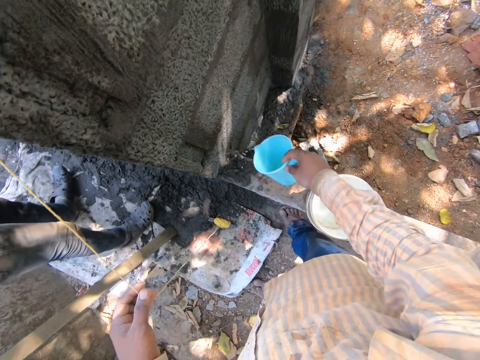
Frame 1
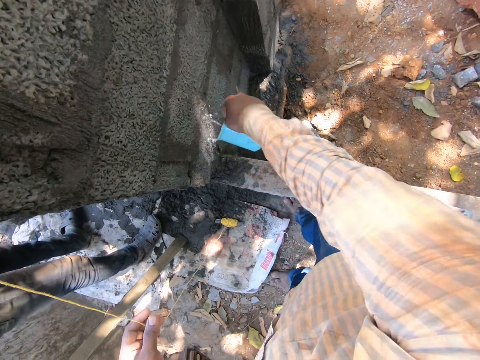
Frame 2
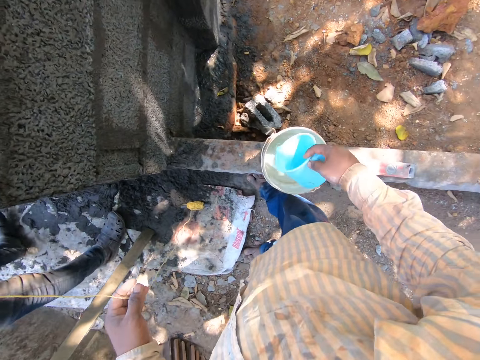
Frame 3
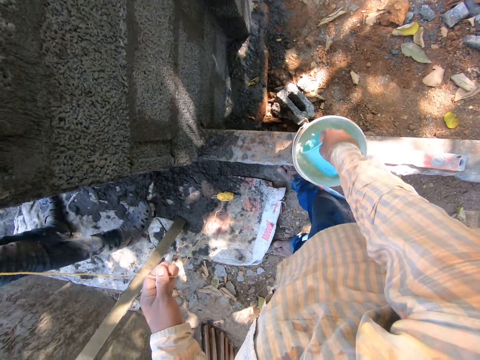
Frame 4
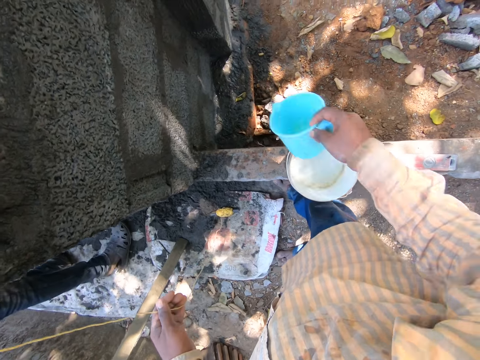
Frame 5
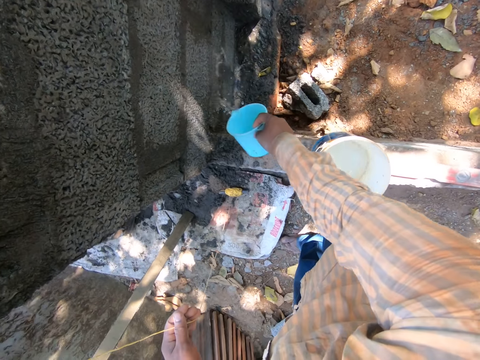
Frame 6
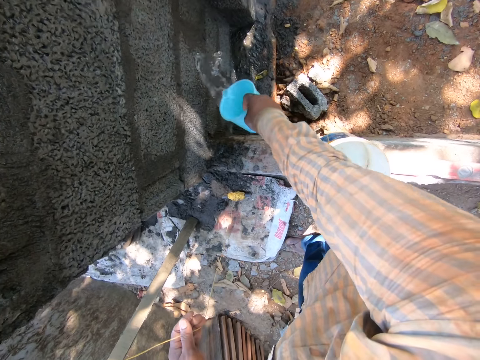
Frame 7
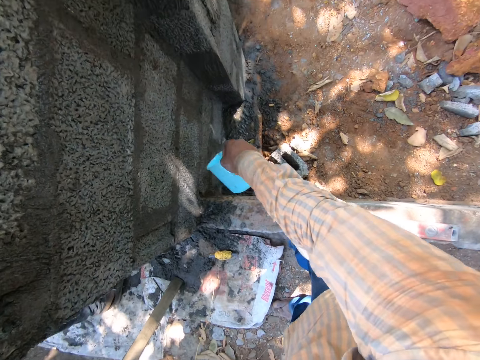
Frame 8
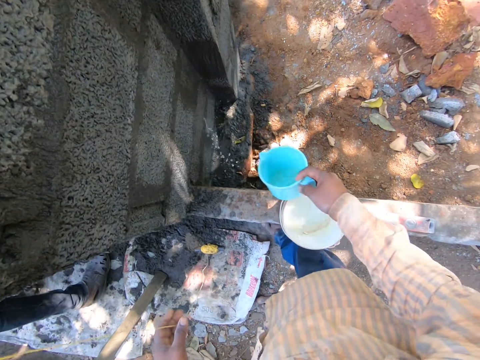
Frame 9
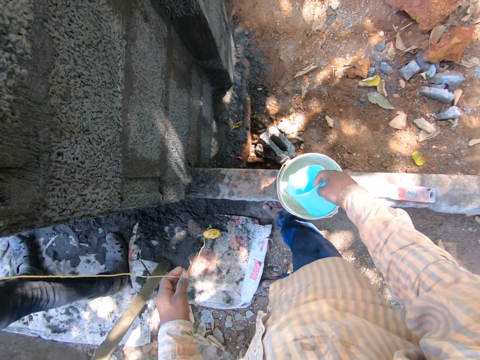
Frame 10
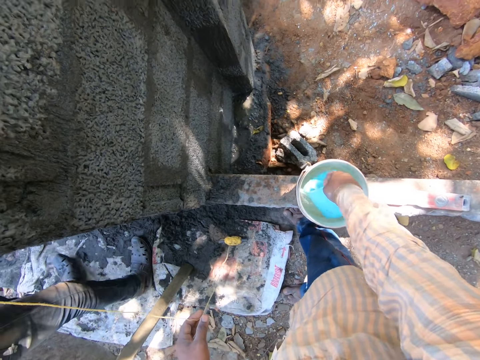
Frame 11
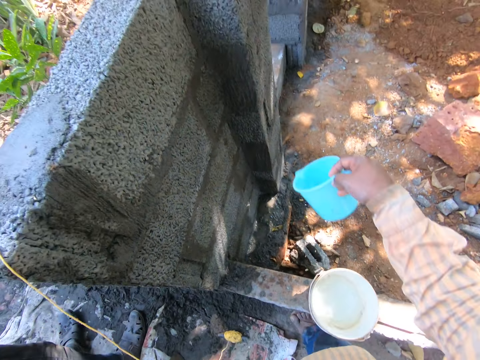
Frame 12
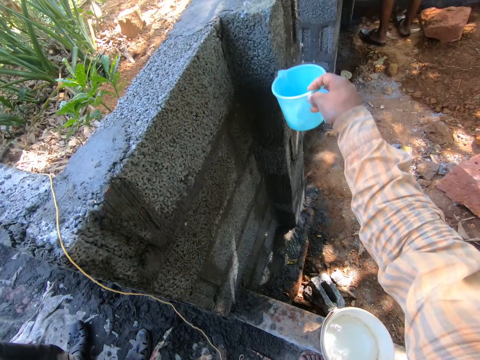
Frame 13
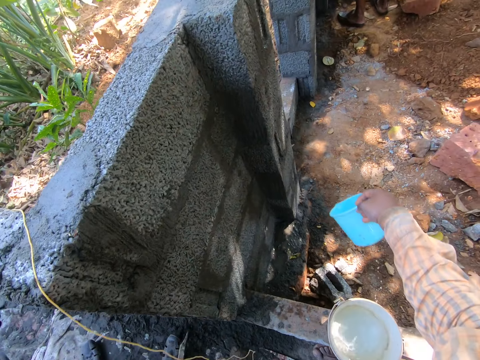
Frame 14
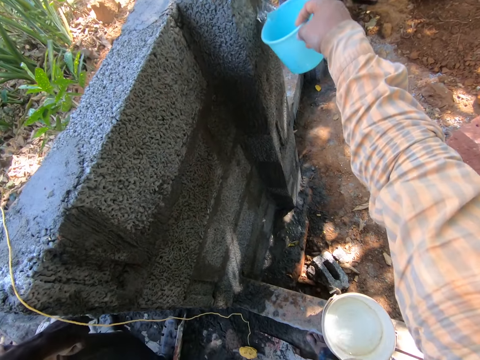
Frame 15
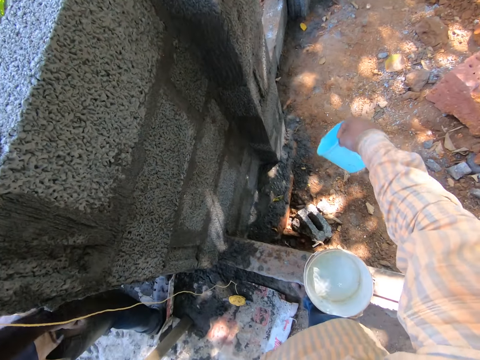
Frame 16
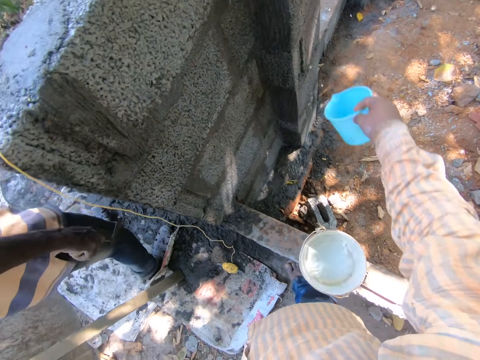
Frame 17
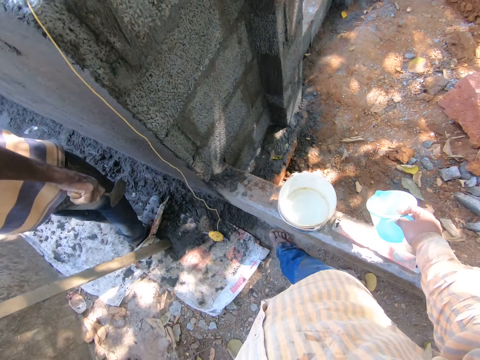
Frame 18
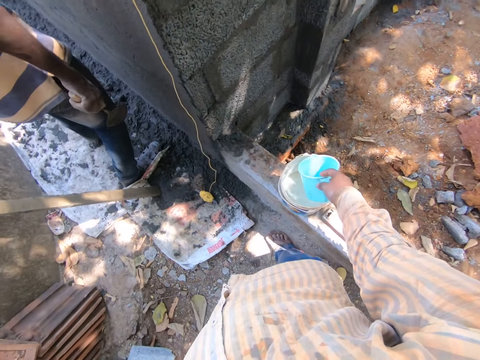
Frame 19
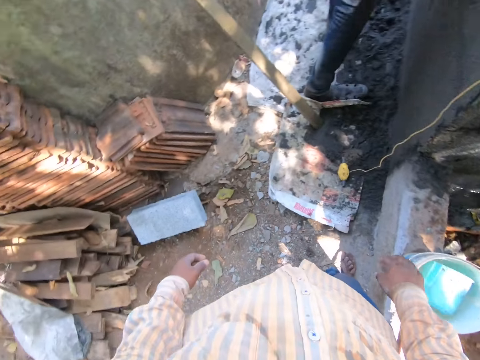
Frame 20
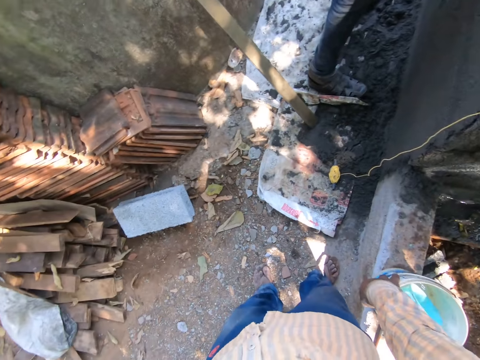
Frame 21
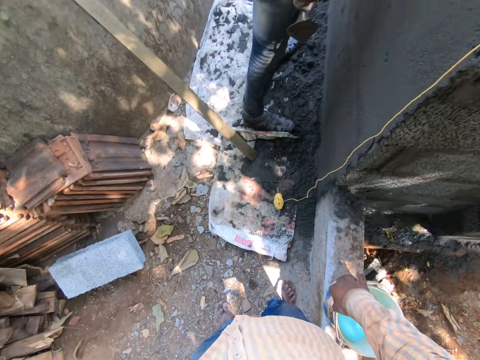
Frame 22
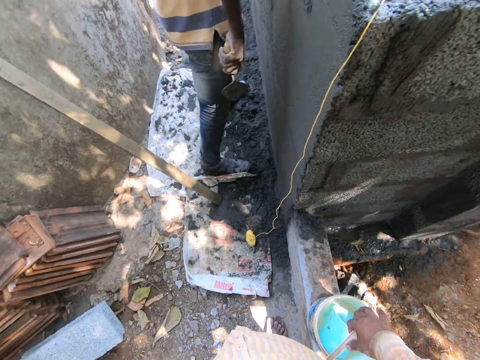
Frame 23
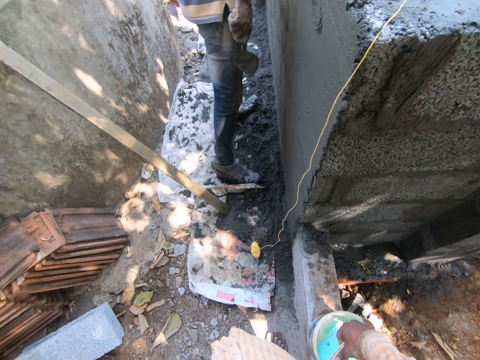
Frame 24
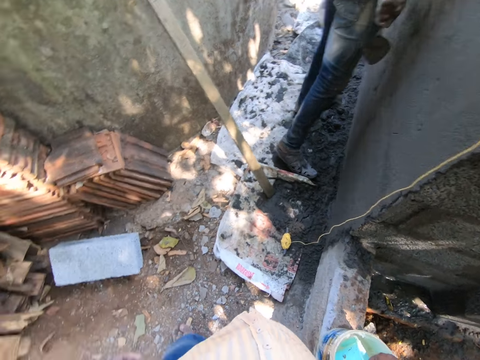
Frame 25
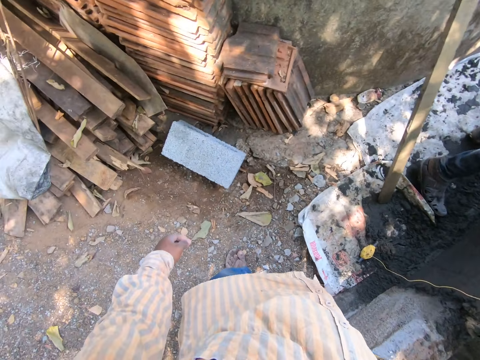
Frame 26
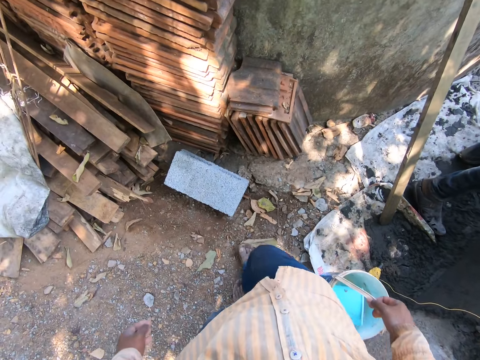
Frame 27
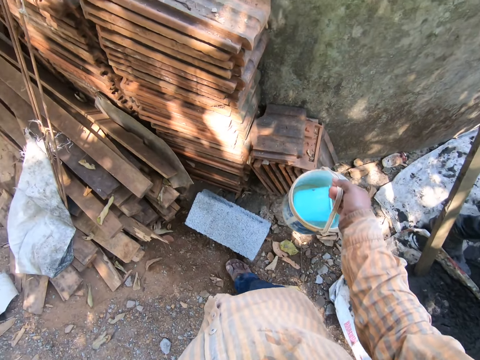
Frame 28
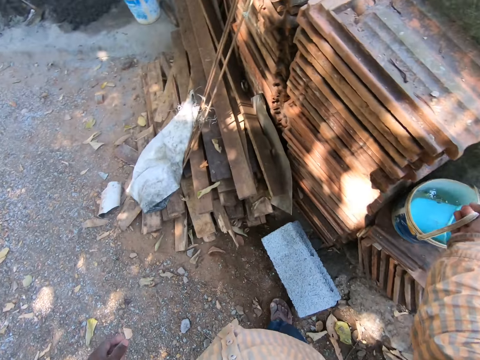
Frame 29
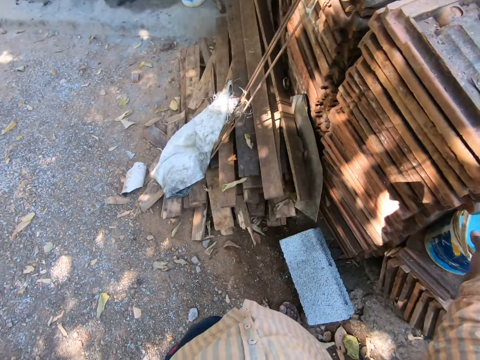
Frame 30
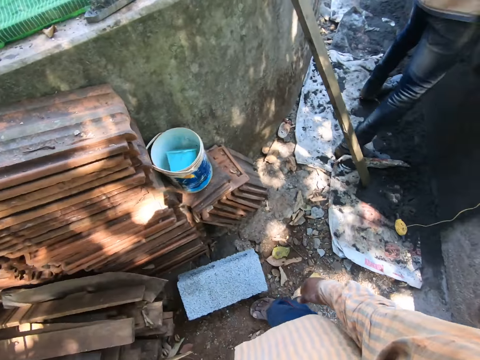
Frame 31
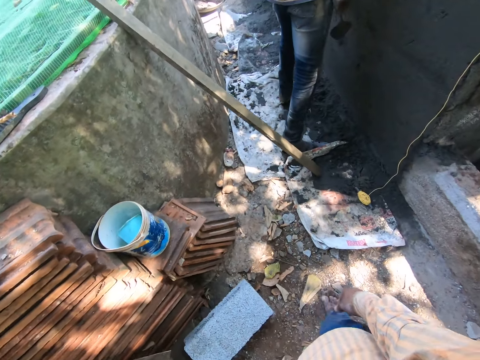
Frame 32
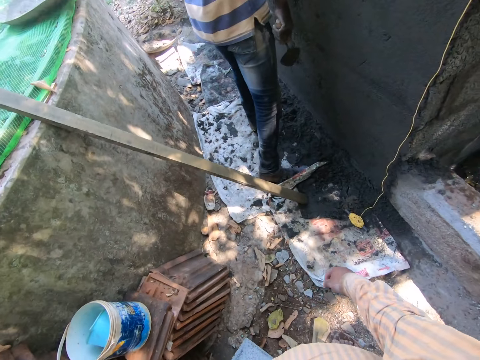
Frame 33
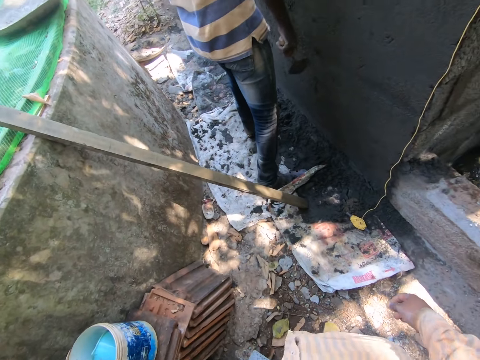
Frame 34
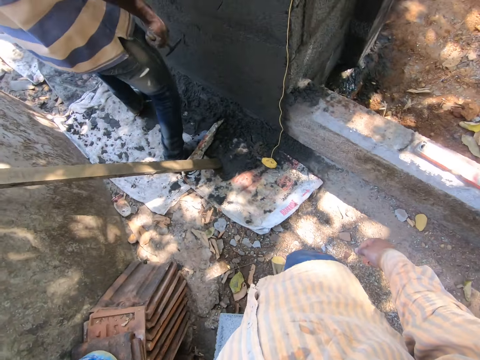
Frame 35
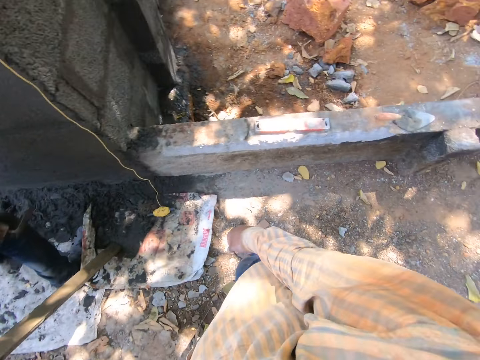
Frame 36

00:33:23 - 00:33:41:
The camera wearer scoops water from the bucket of water with the cup in his right hand. He pours the water on the wall with the cup in his right hand. He scoops water from the bucket of water with the cup in his right hand. He pours the water on the wall with the cup in his right hand. He drops the cup on the water in the bucket with his right hand. He picks up the bucket of water from the wall with his right hand. He moves the tin. He drops the bucket of water on a pile of wood with his right hand.

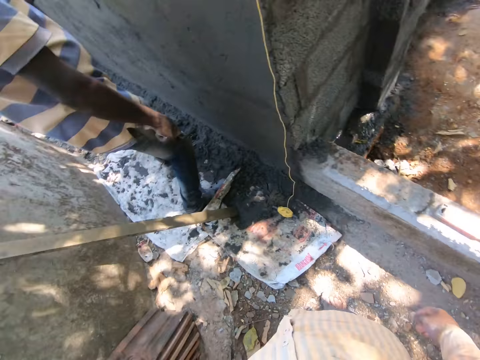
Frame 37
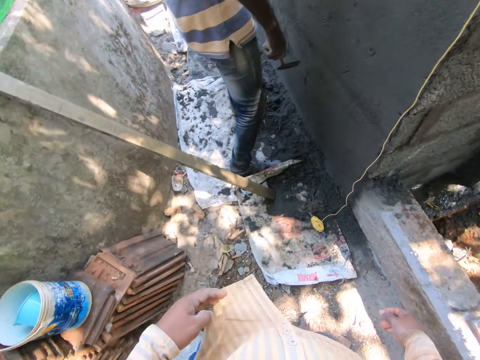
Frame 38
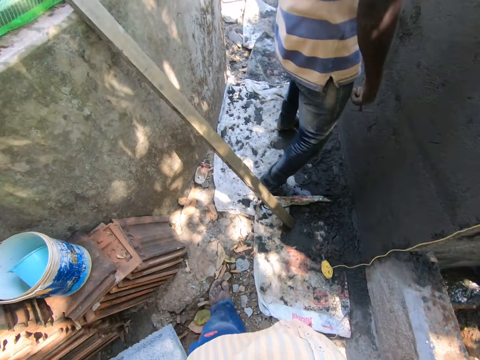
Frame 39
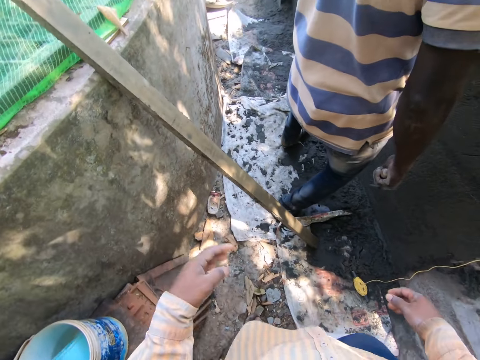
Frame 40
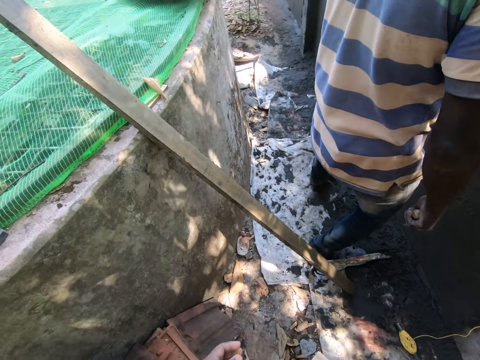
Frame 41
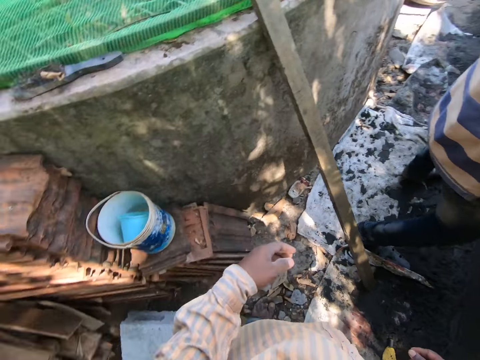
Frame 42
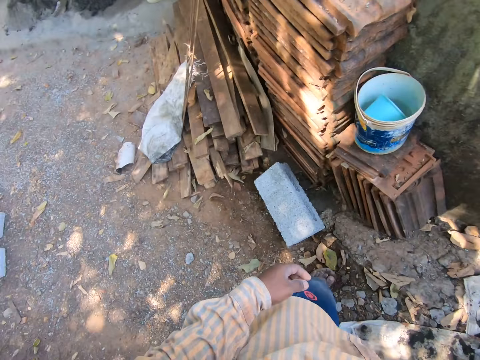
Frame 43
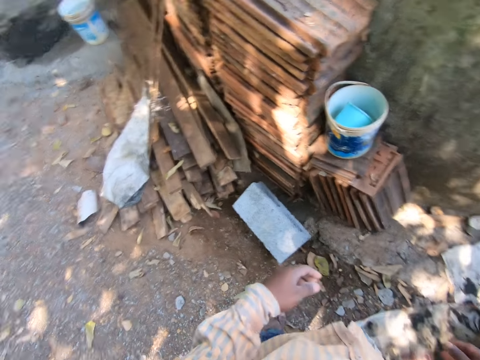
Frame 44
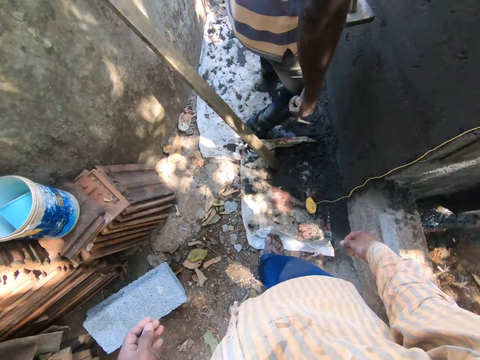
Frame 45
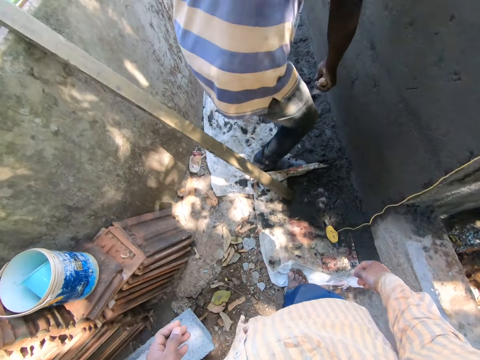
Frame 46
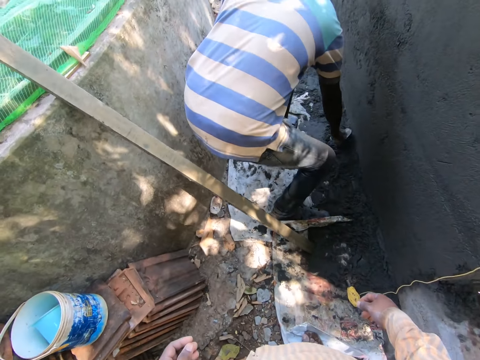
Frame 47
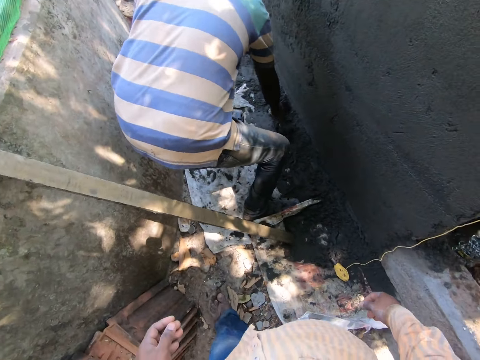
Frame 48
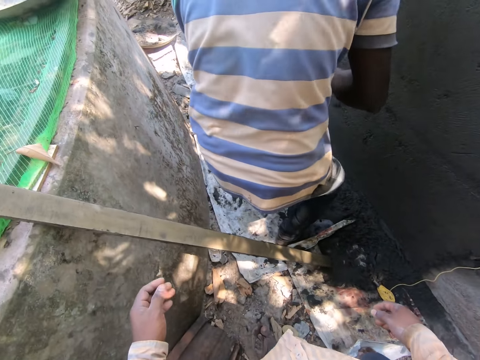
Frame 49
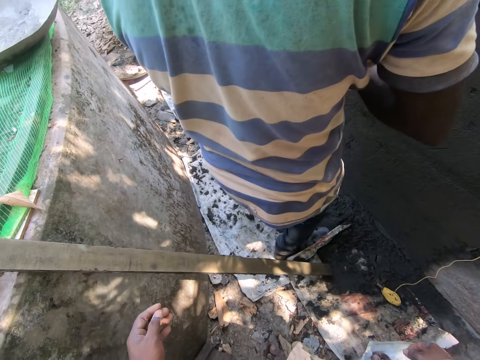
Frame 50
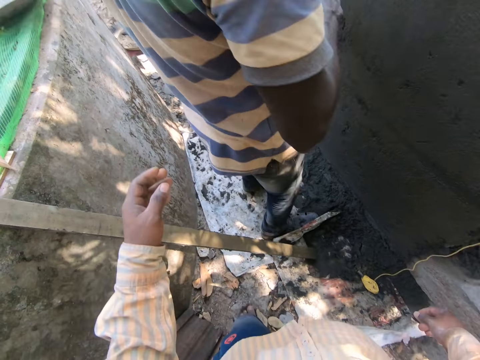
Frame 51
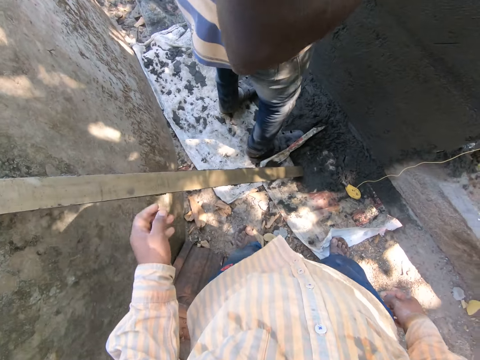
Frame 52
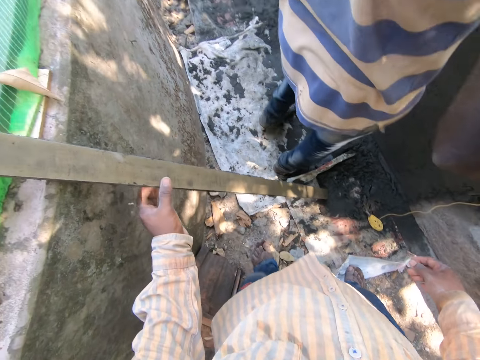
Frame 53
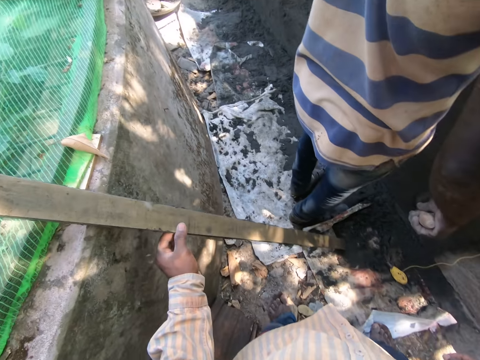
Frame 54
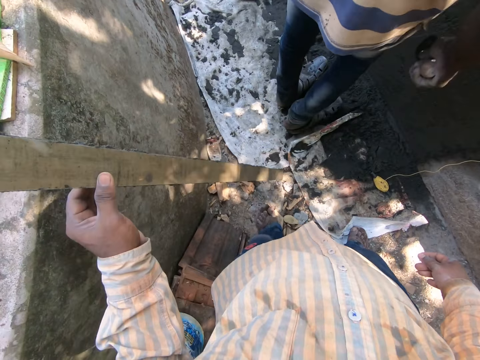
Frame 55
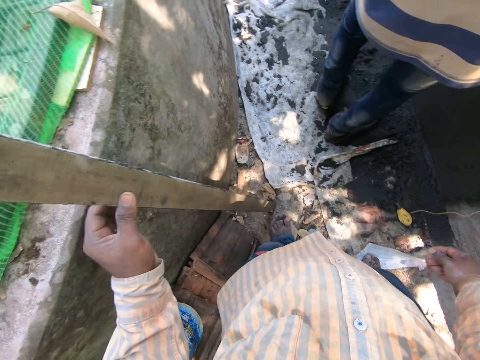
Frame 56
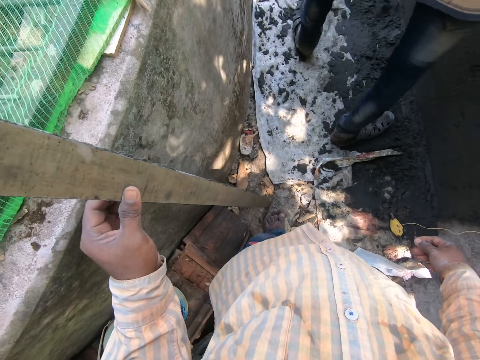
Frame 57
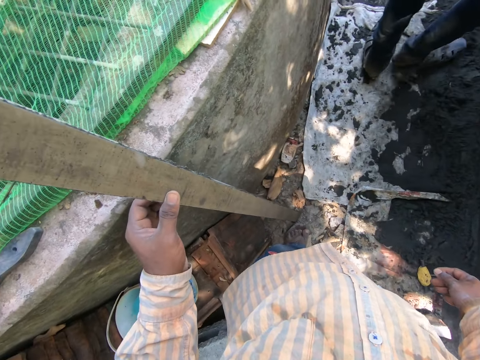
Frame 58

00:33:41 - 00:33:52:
The man scoops cement mixture from the ground with the trowel in his right hand. The camera wearer moves the stick on the ground with his left hand.
